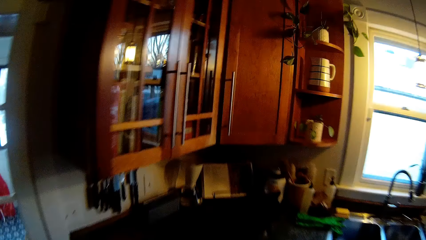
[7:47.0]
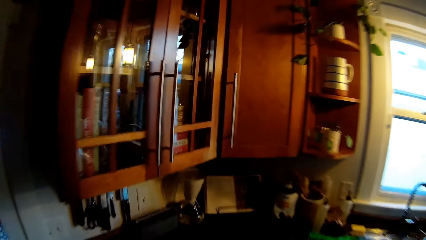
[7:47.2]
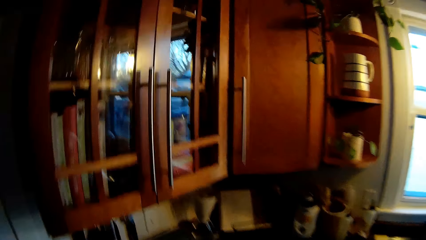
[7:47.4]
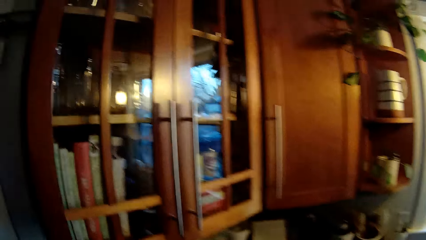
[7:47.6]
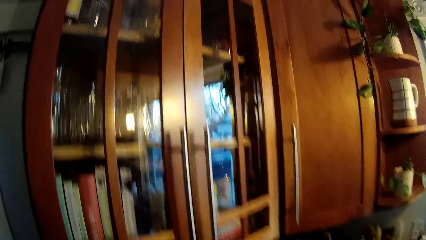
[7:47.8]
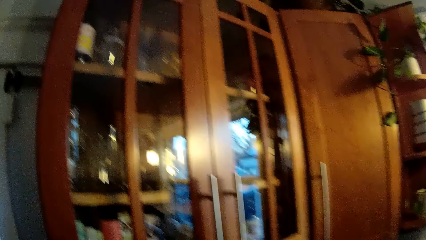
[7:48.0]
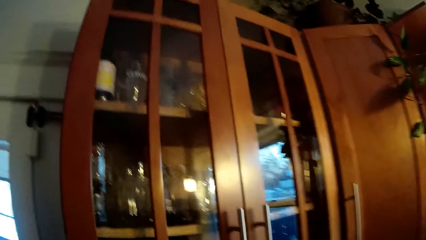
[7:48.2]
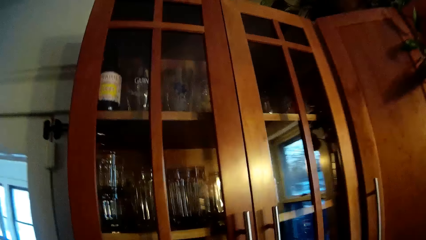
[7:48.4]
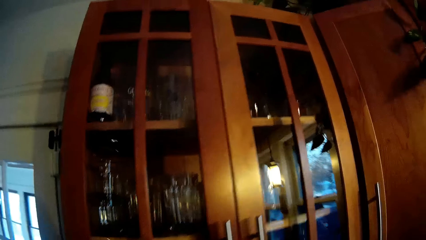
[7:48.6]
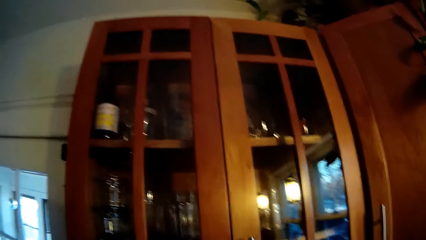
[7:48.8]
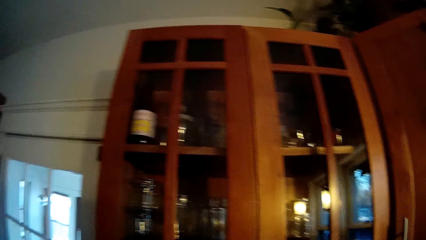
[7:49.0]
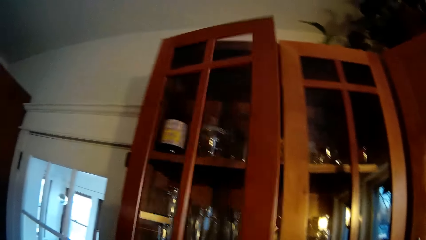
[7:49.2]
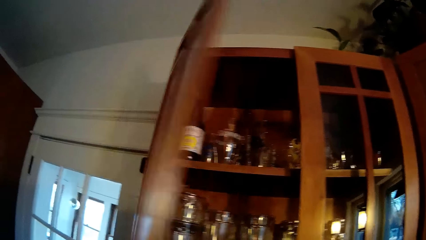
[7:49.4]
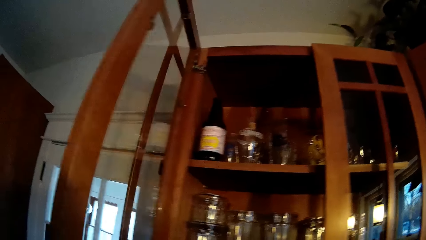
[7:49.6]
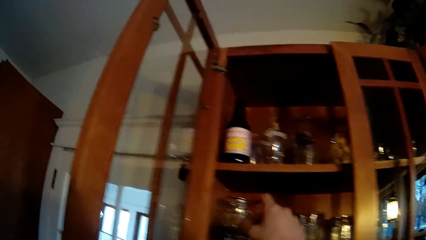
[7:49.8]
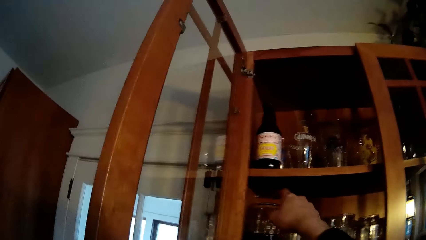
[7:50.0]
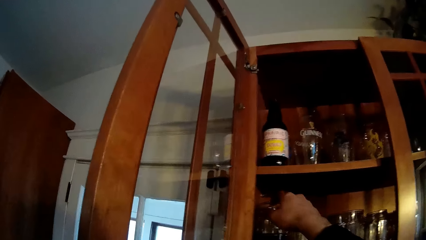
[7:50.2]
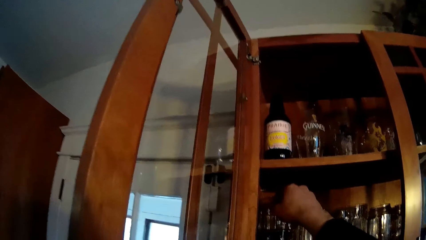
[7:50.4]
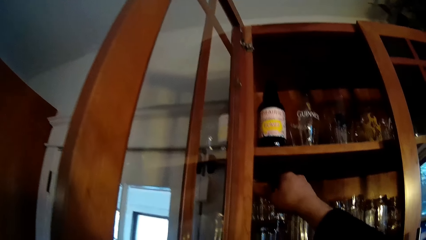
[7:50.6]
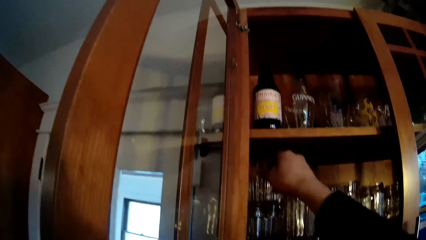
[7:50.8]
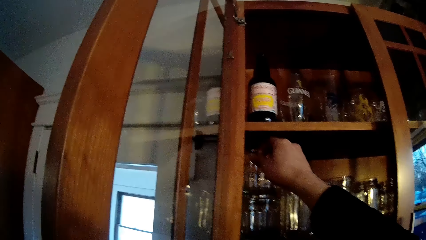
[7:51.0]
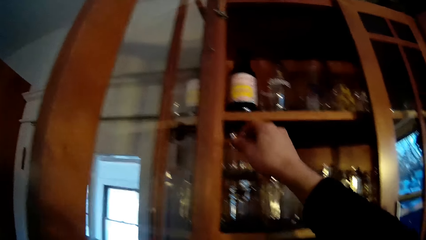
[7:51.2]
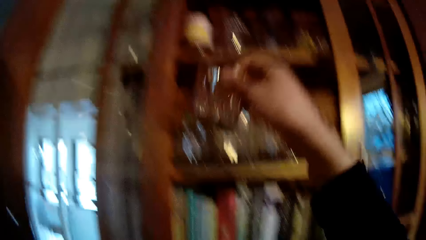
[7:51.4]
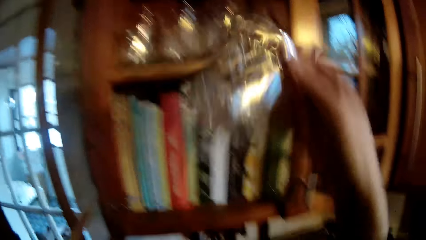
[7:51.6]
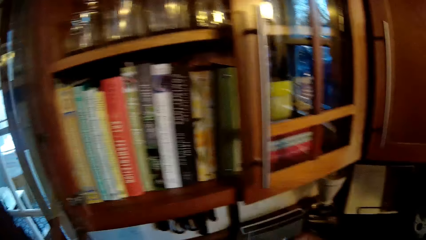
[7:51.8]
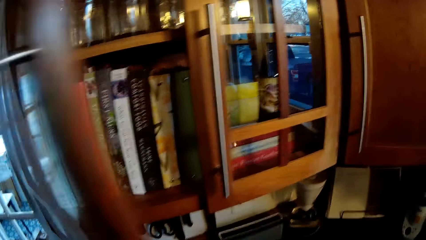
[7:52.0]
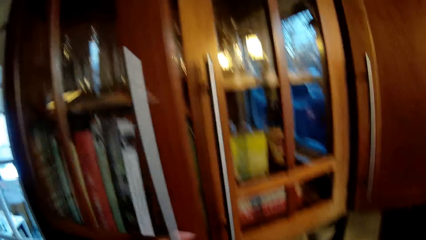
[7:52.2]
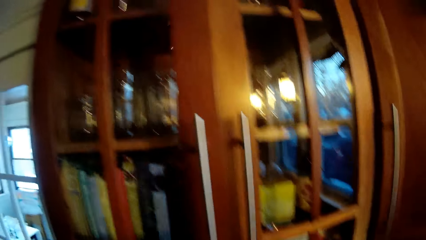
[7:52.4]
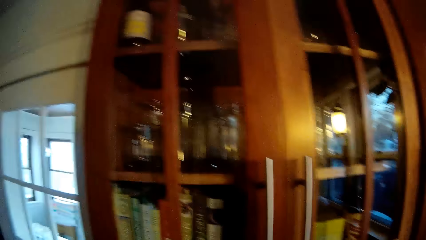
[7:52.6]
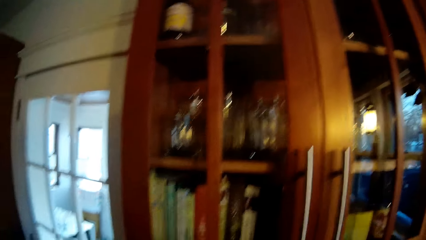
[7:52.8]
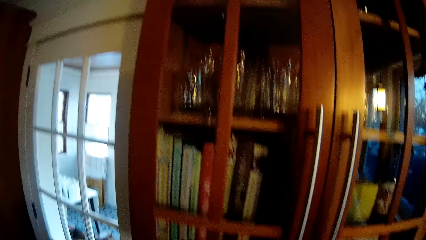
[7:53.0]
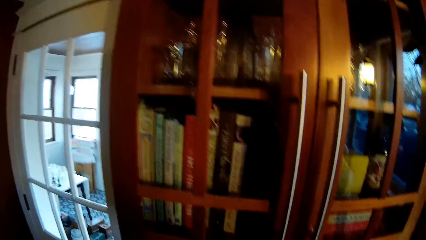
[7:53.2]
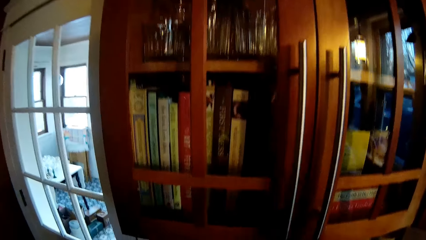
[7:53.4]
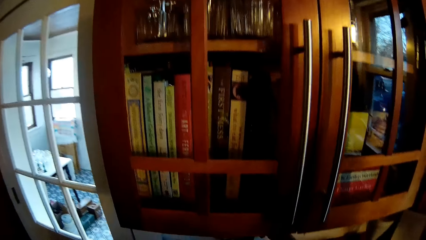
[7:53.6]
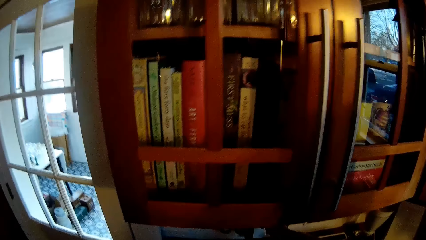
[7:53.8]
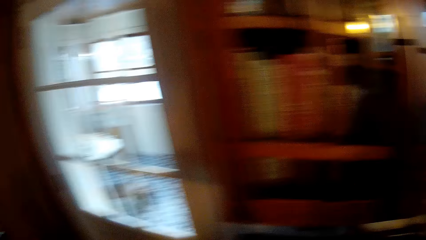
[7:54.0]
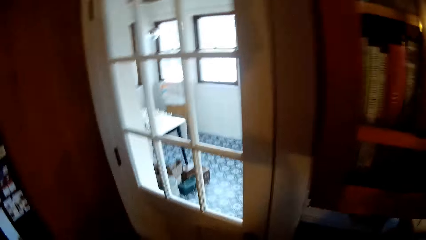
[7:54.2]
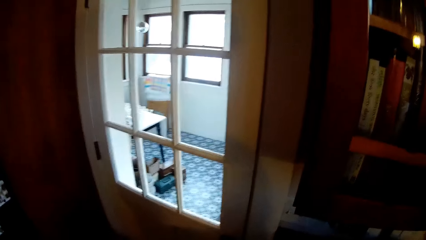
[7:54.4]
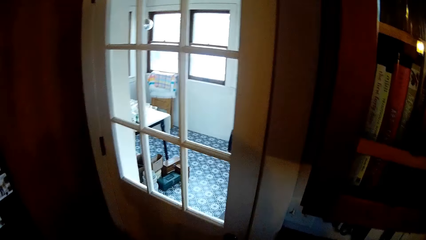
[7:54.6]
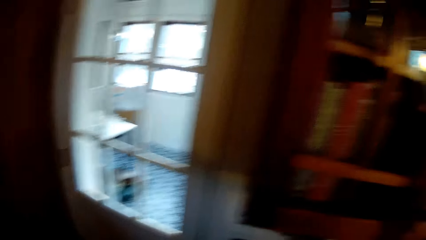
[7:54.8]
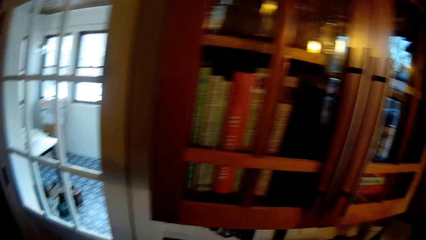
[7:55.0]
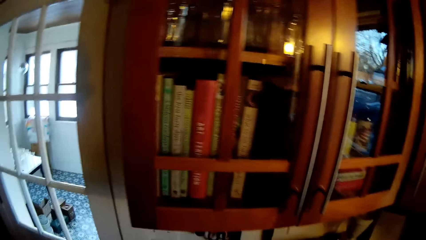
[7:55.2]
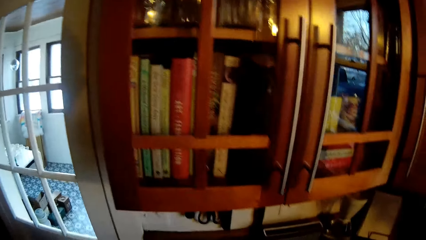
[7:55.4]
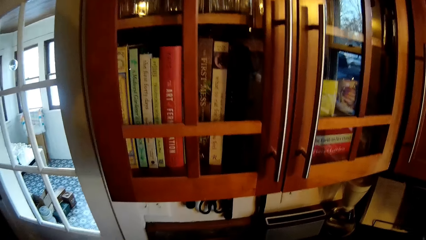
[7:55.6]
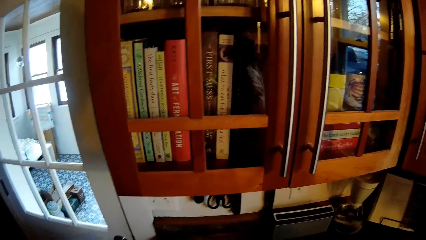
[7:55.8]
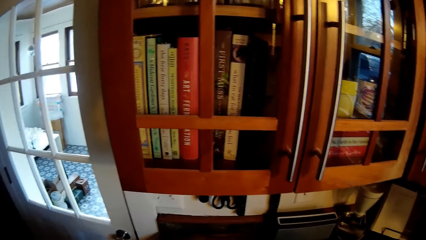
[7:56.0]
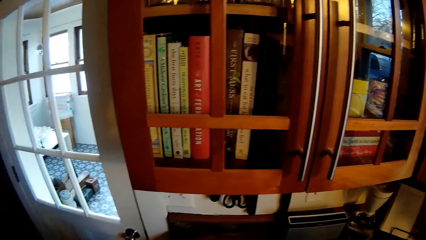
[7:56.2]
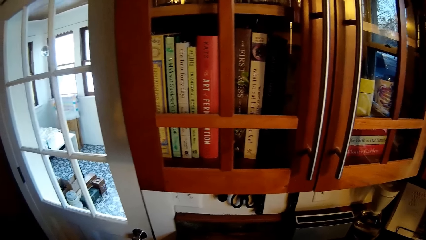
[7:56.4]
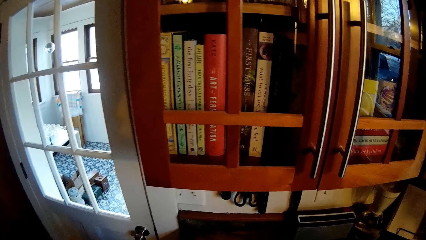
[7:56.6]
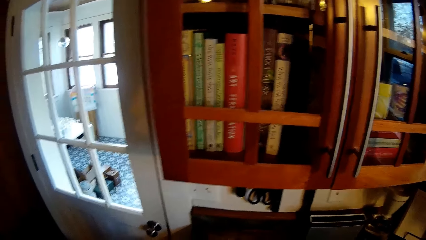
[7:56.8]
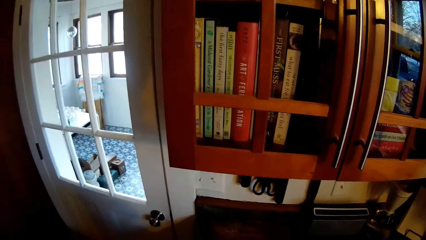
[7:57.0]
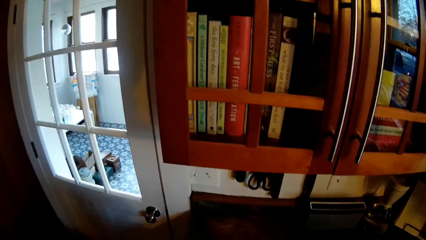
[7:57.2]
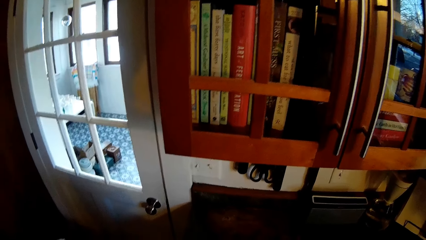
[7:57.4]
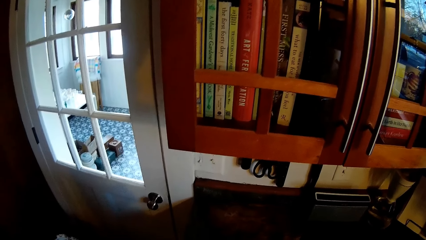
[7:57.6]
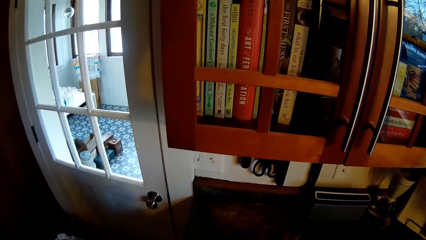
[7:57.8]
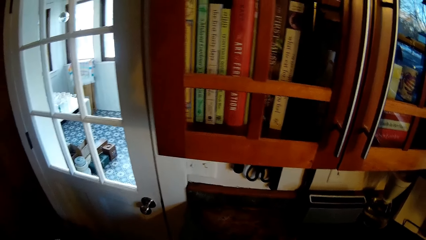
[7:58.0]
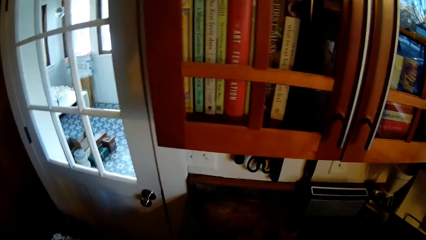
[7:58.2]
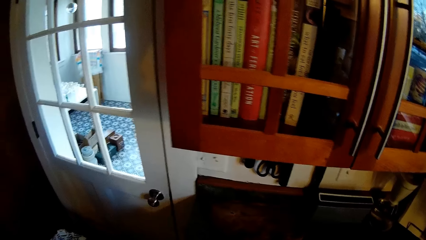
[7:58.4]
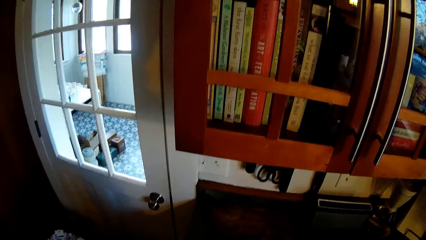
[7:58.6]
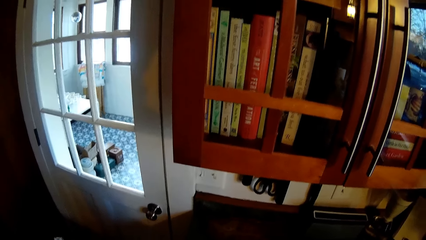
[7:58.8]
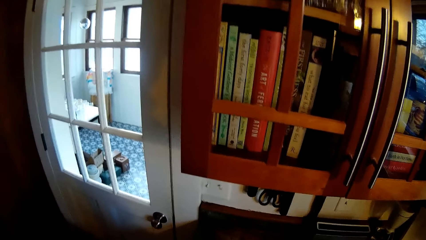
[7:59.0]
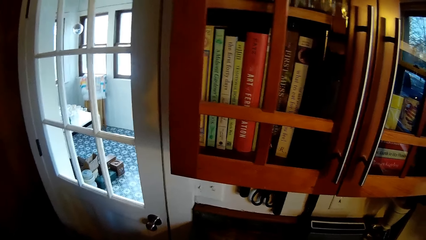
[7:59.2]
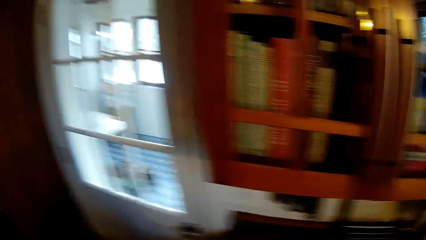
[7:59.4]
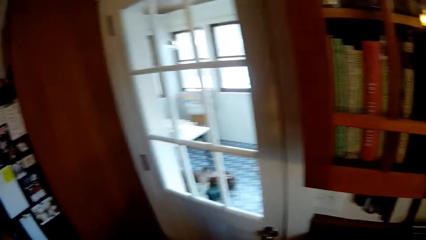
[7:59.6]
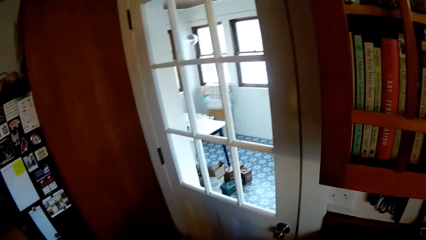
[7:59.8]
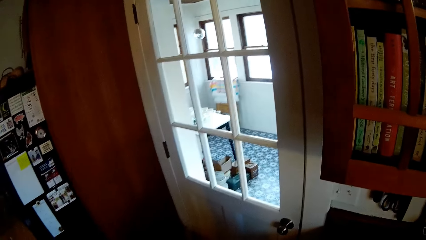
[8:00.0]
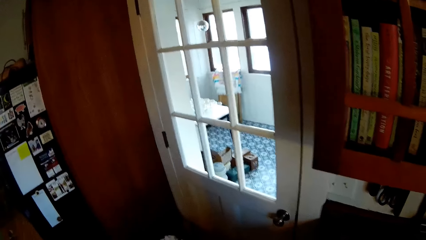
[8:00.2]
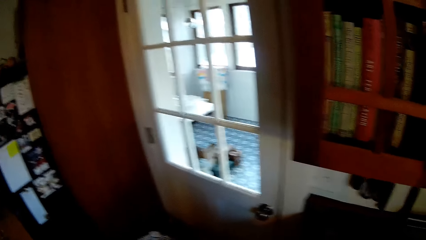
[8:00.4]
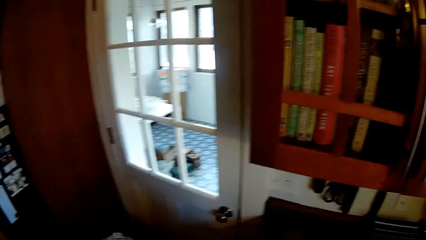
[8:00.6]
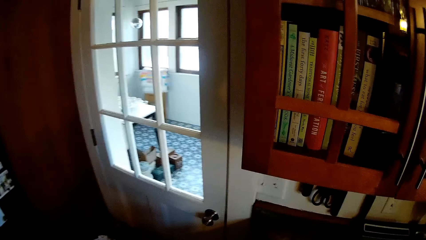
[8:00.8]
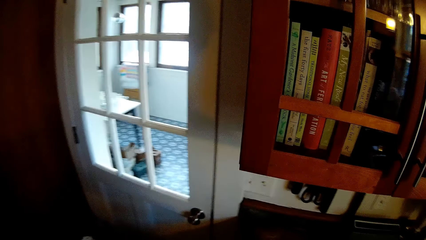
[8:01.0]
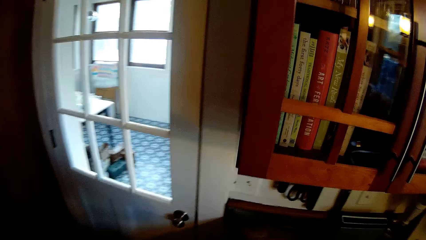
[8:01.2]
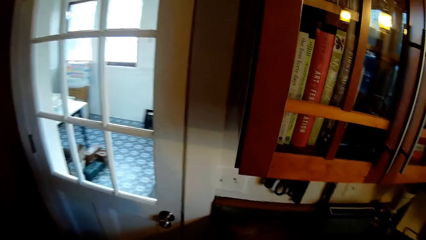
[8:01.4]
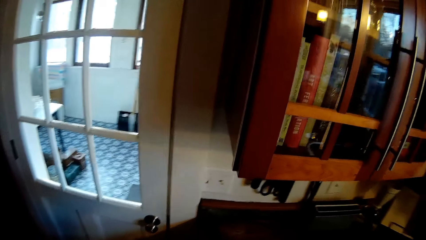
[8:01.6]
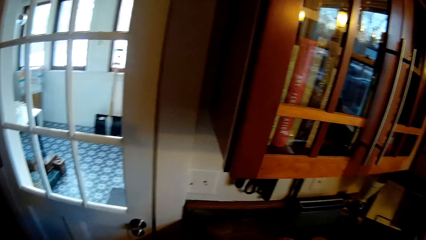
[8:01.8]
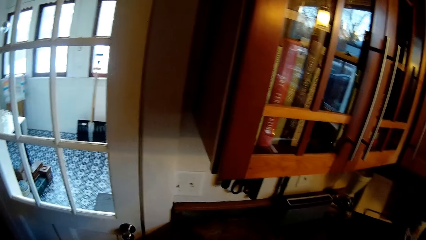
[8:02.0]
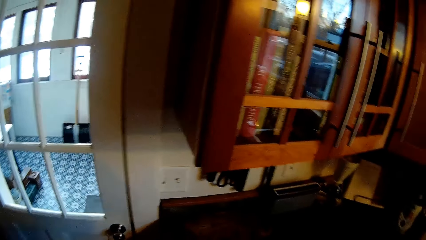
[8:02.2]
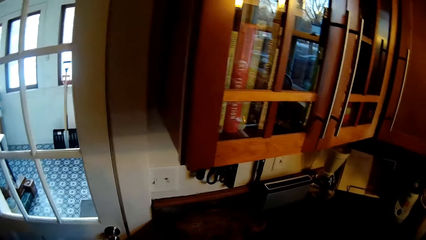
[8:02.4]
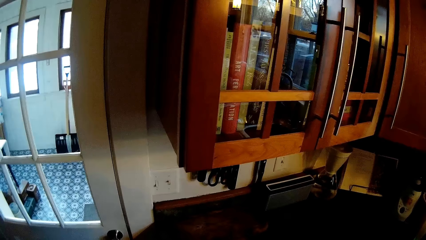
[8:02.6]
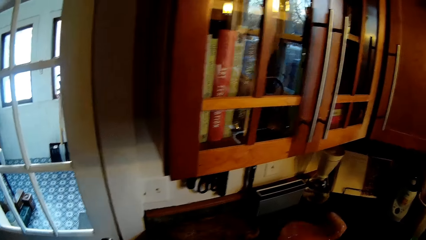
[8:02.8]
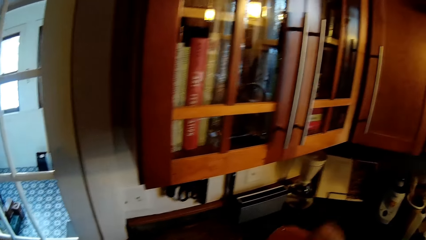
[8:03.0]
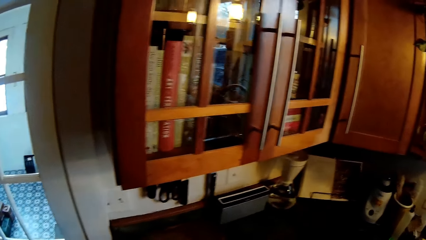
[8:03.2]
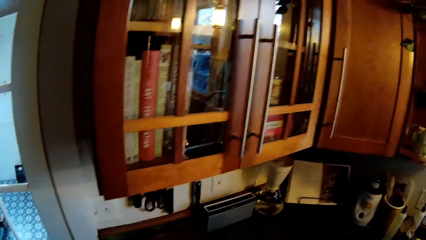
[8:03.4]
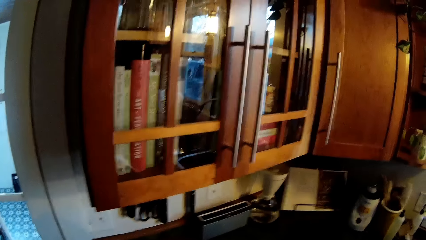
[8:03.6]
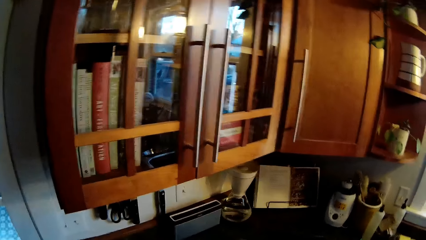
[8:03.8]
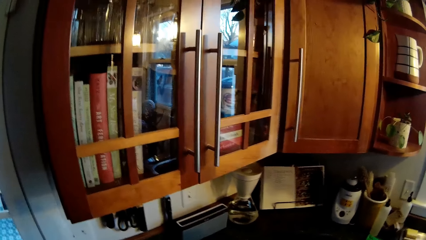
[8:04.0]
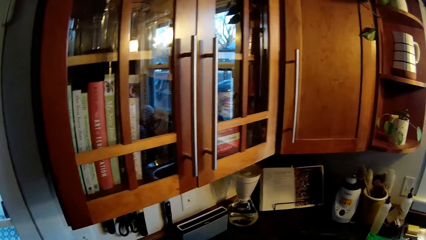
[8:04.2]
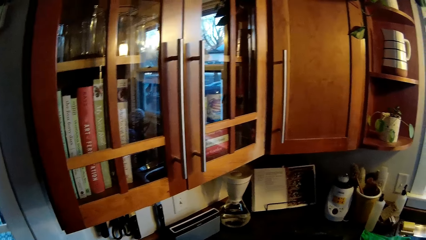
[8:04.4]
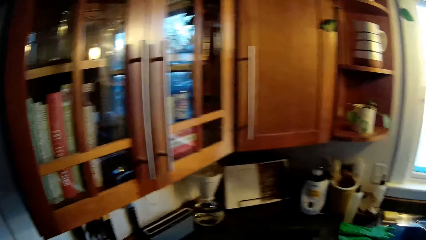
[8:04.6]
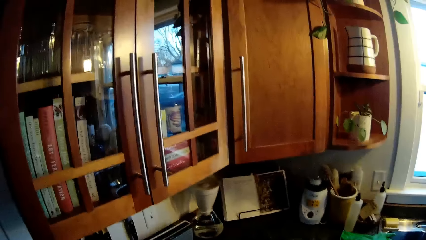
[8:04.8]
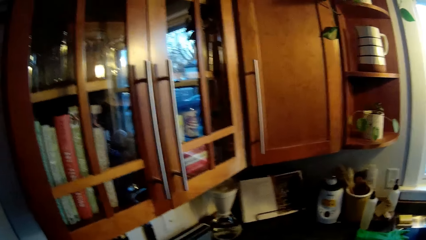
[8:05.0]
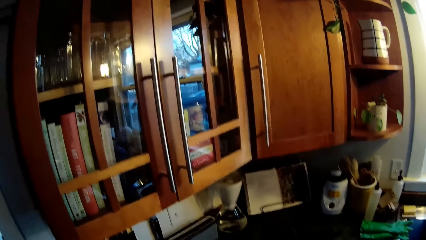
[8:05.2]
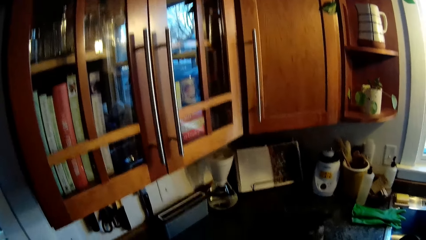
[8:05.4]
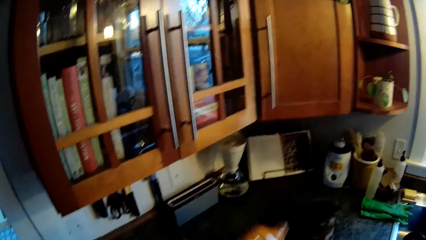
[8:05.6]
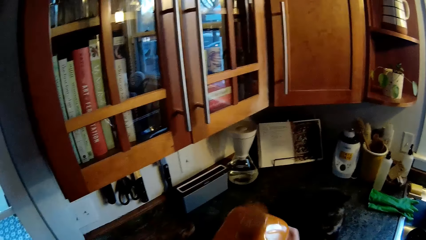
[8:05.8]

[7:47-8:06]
The camera wearer opens a wall cupboard with his left hand. He takes a cup from the wall cupboard with his right hand. He closes the wall cupboard with his left hand. He looks around. He shakes the tomato juice with his right hand while he interacts with the lady.
